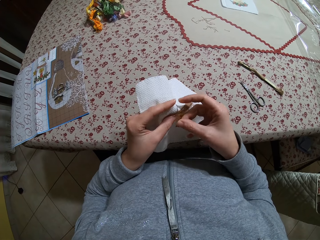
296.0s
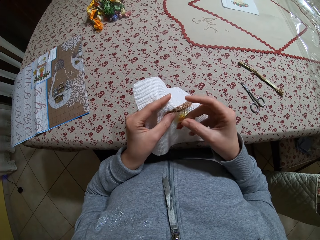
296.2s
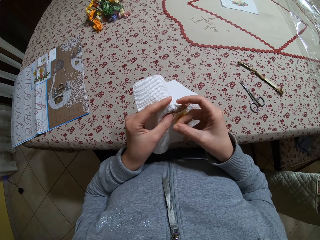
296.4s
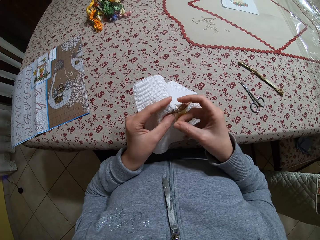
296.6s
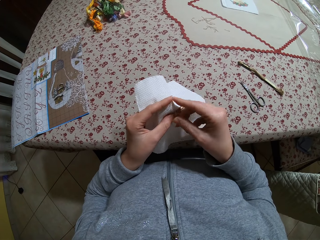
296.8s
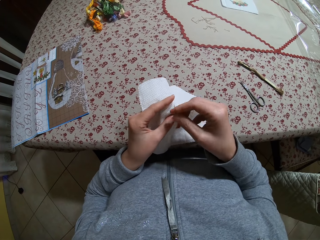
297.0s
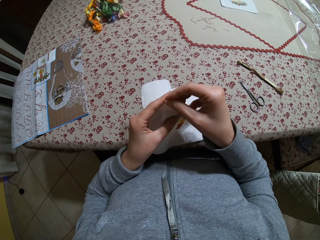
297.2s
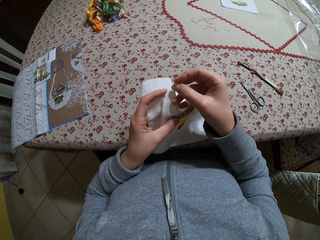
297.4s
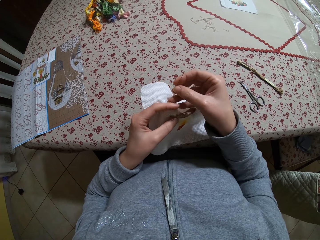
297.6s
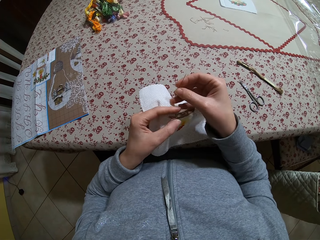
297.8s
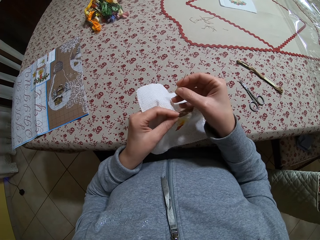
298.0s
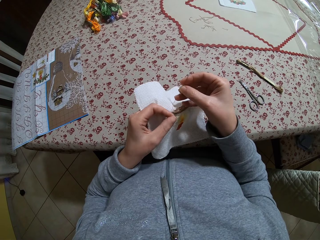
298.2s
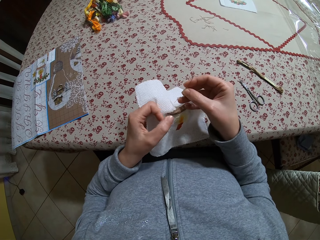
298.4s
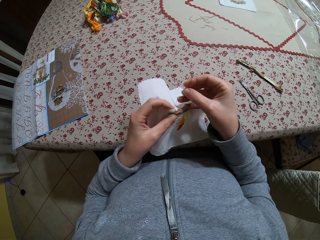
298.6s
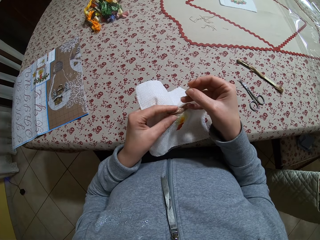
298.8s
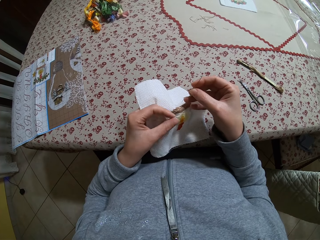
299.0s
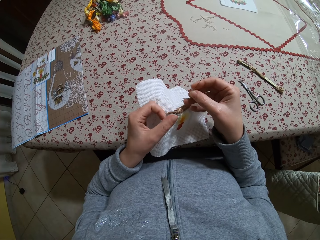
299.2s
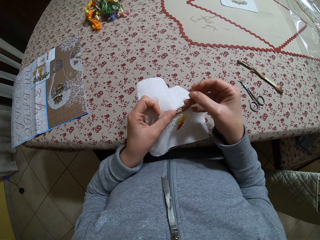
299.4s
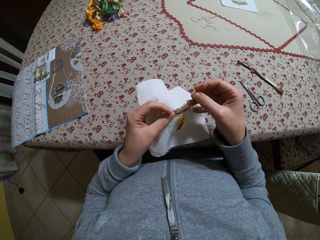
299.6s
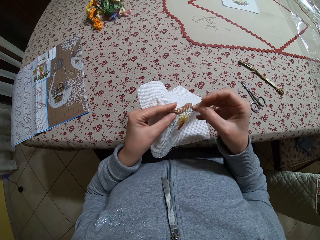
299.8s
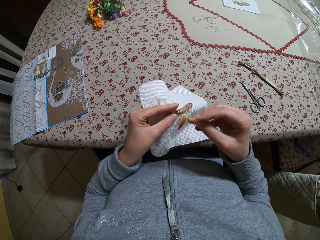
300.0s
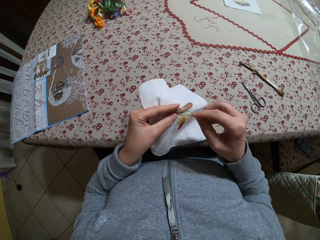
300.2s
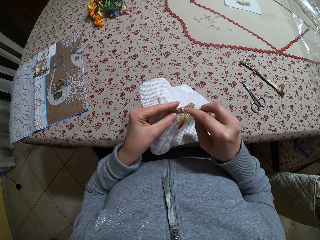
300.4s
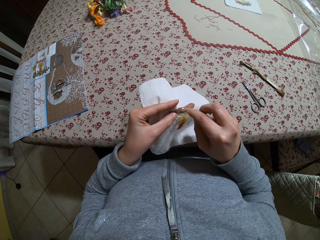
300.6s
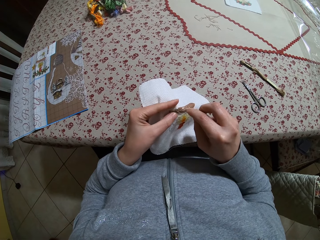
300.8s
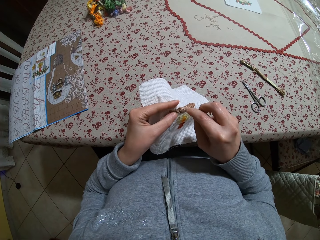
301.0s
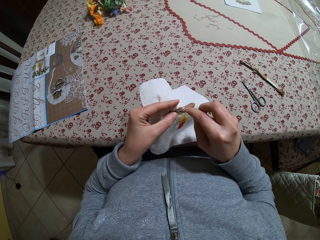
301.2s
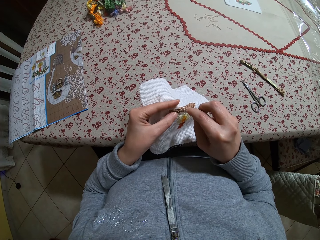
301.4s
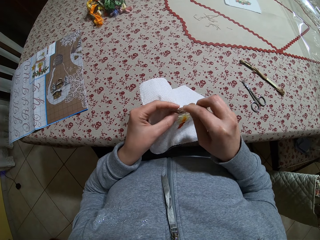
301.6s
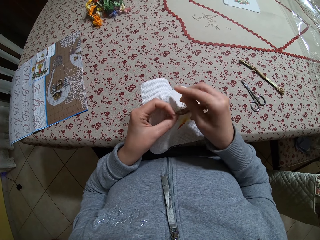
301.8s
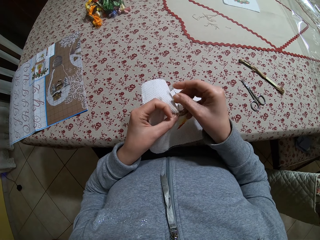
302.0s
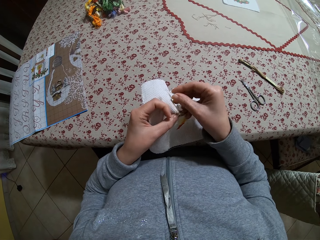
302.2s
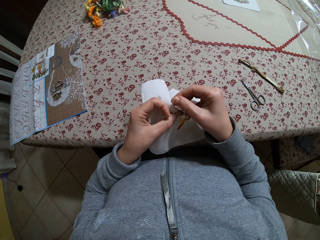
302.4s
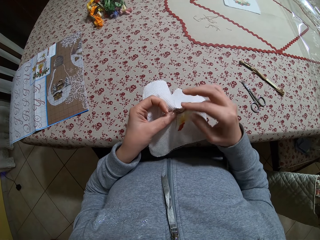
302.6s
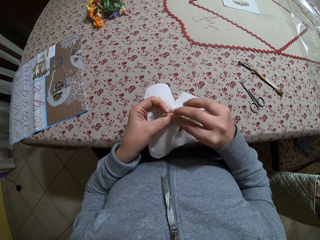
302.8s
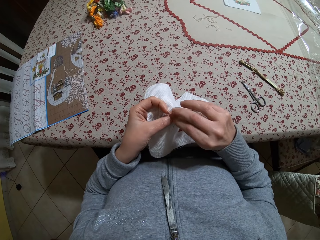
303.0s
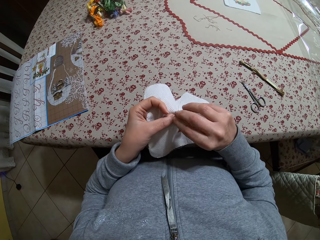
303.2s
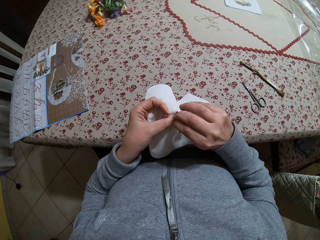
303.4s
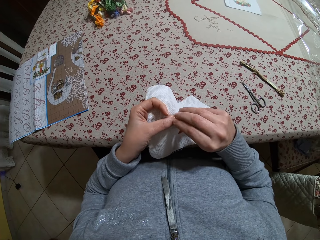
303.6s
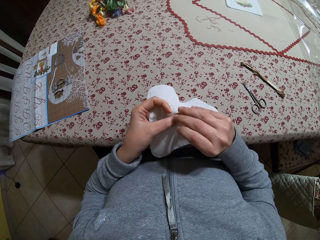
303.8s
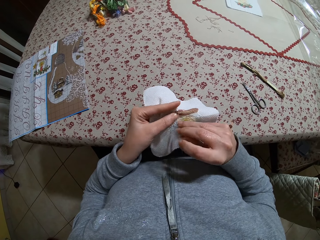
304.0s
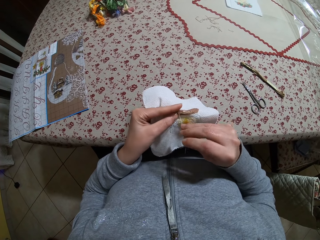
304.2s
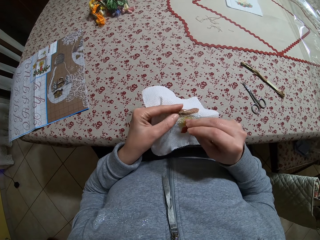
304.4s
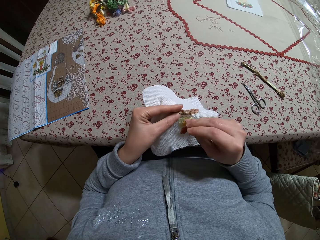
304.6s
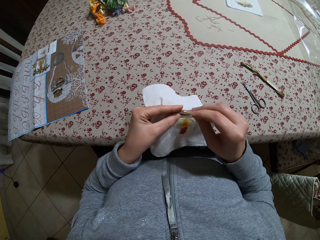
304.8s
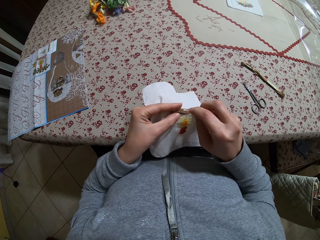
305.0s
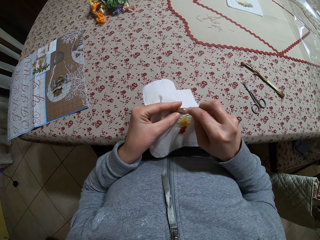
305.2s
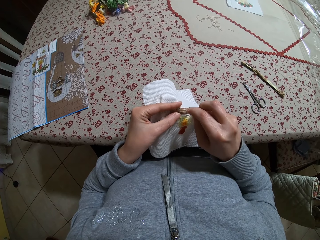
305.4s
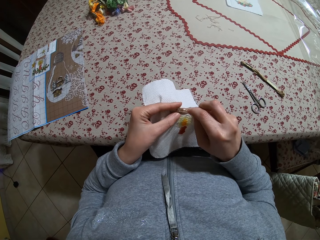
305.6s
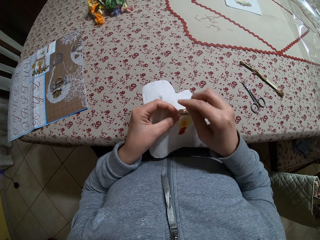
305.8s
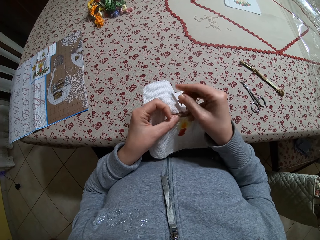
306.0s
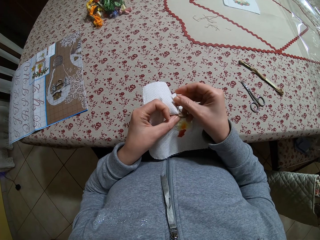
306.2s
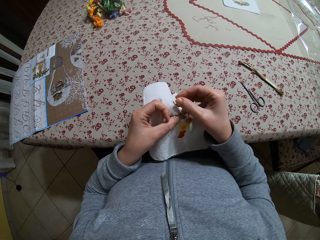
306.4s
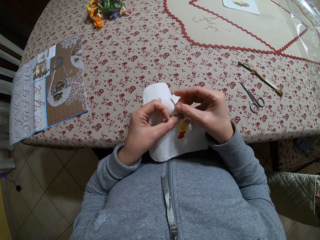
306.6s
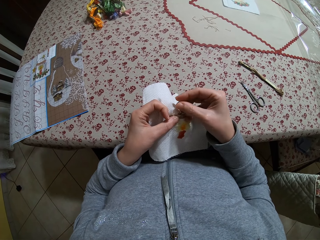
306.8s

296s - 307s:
The camera wearer aligns a thread with his hand. He sews a cloth with a needle.

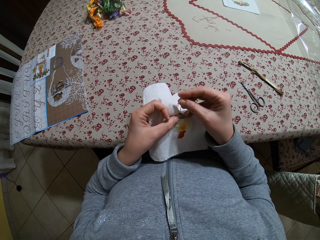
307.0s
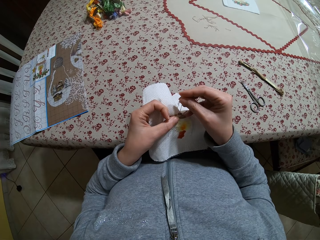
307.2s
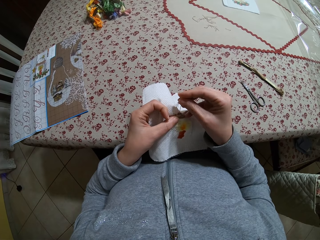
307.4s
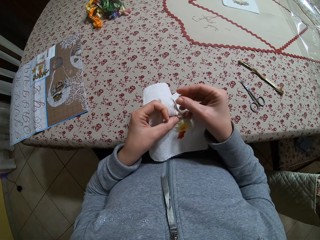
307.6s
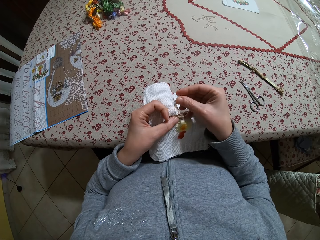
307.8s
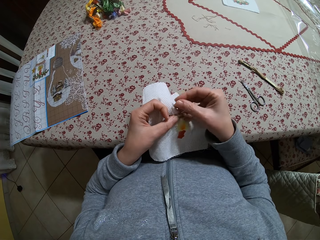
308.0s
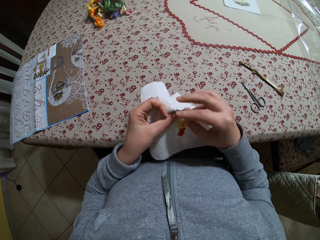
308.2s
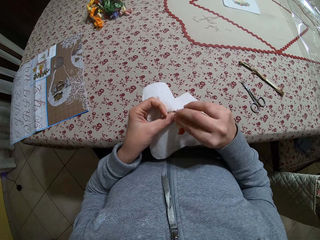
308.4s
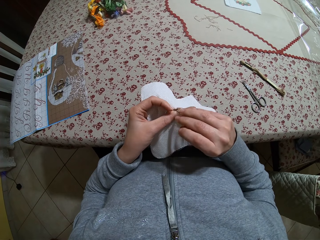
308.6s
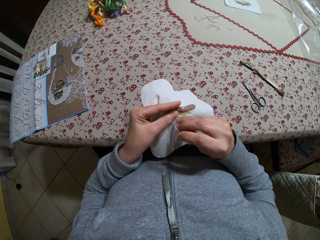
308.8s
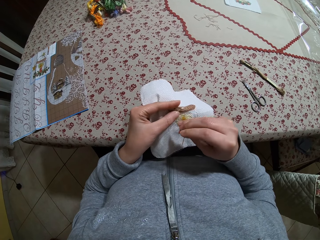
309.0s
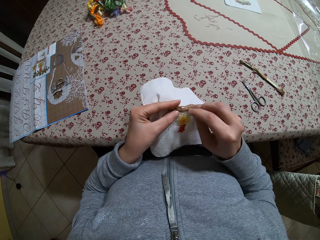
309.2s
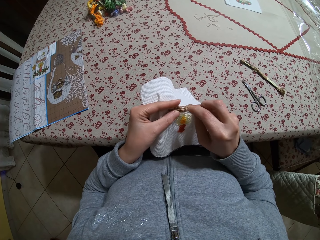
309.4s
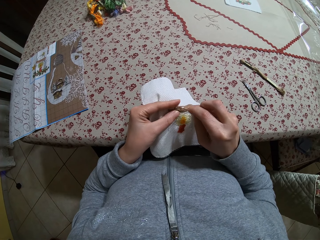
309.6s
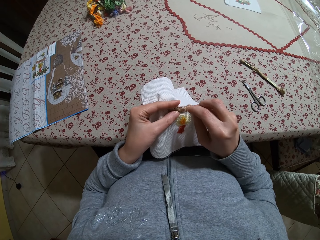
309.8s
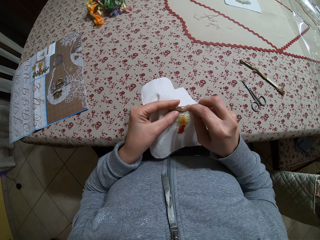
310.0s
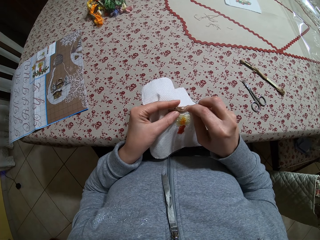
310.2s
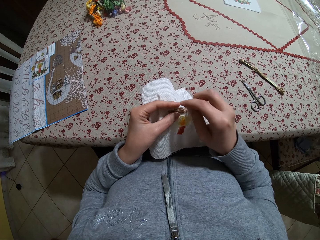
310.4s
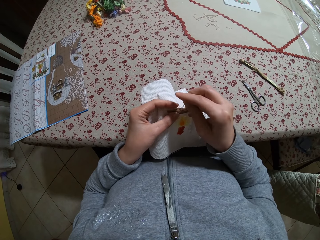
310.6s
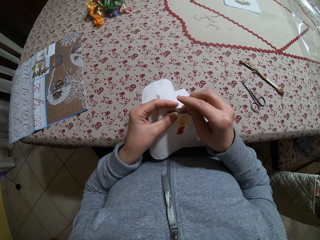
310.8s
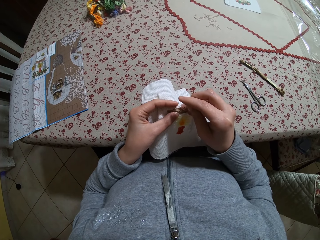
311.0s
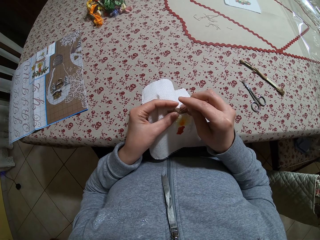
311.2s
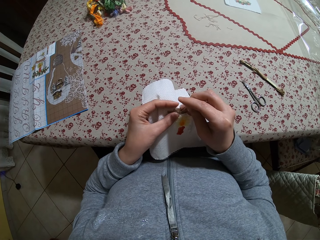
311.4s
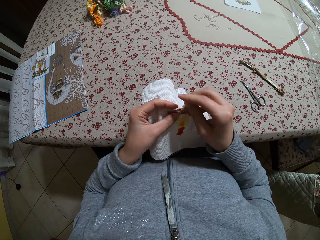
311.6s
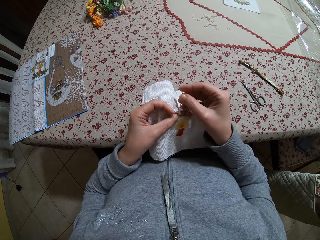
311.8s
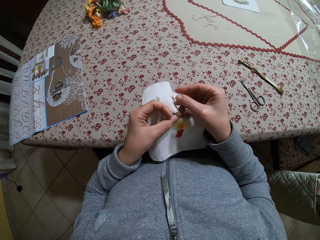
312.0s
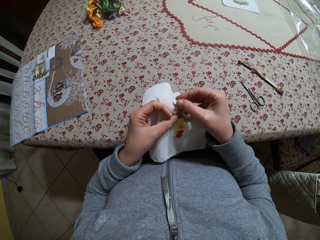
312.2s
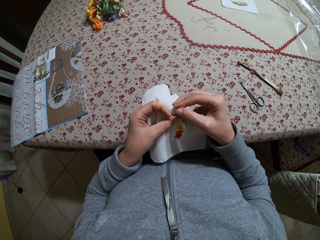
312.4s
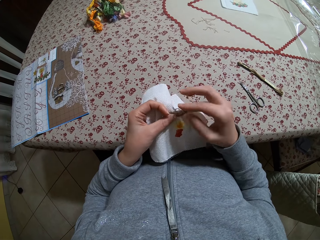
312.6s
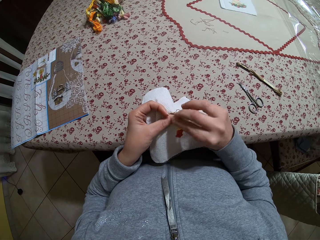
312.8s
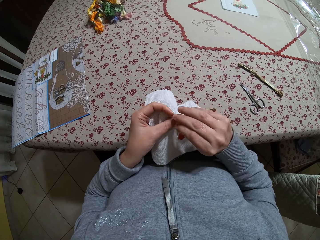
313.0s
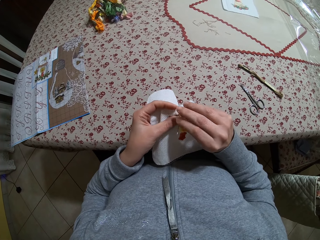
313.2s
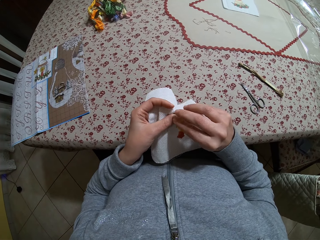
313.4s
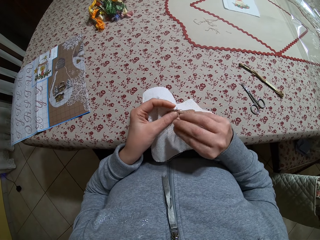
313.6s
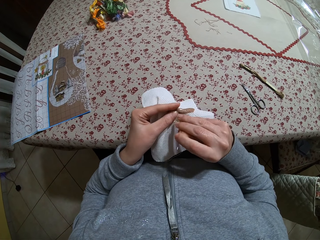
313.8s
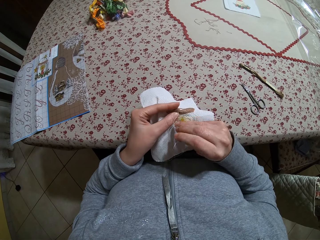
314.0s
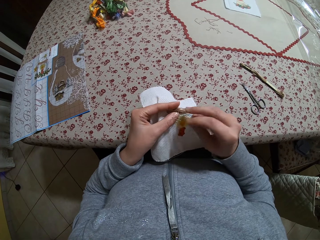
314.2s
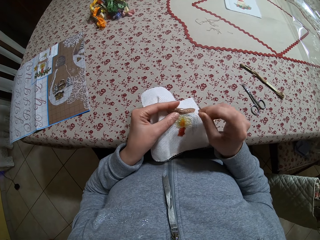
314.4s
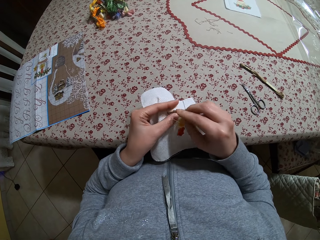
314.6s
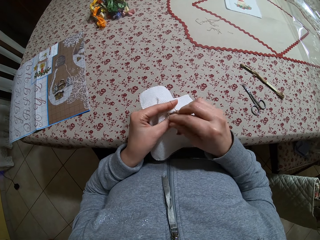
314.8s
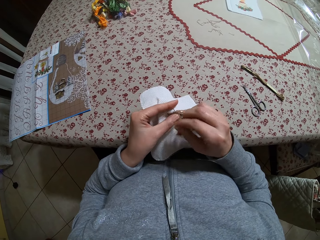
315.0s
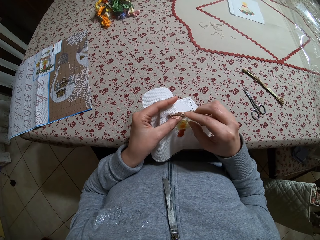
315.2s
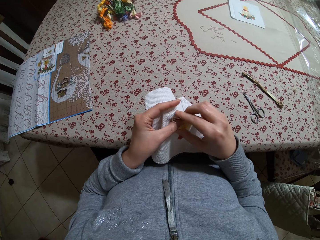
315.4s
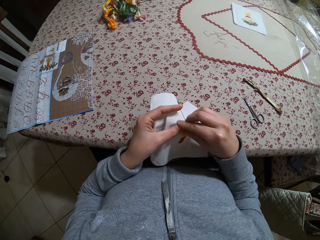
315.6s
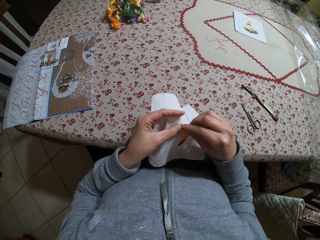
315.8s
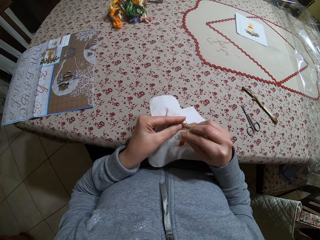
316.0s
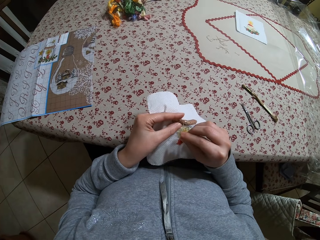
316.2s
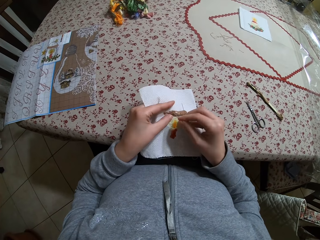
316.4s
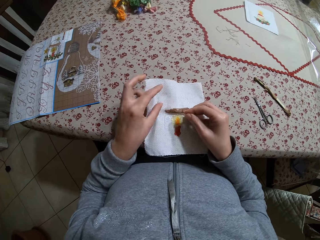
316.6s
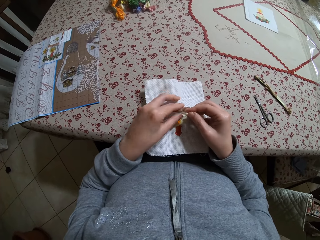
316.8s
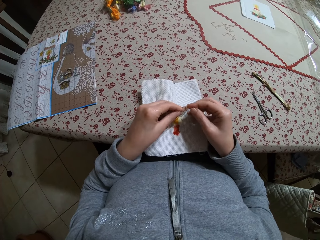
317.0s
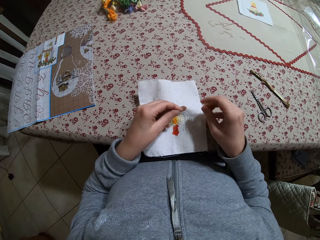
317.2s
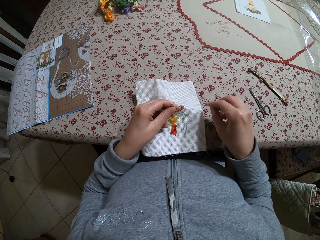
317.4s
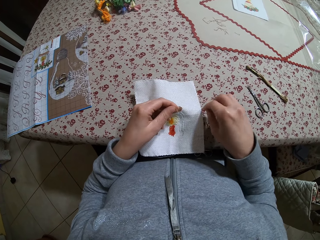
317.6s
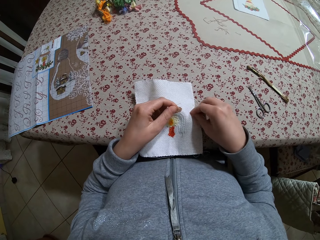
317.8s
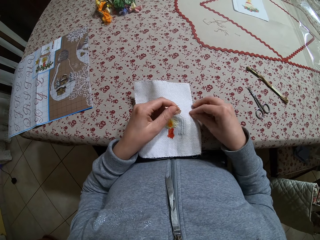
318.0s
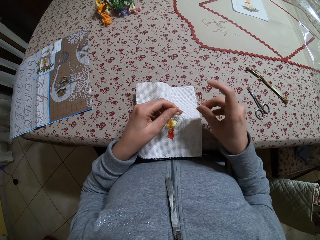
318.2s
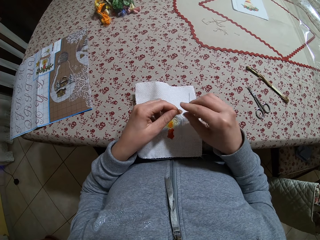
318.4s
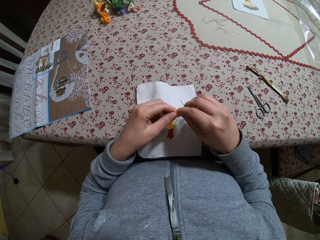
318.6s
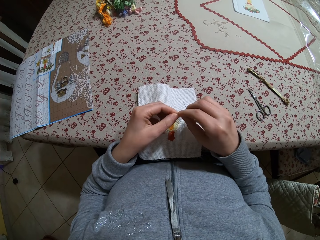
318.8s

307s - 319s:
The camera wearer places the piece of white cloth on the table with her left hand. They sew the piece of white cloth on the table with the needle and thread in her right hand. They align the thread with his hands.
